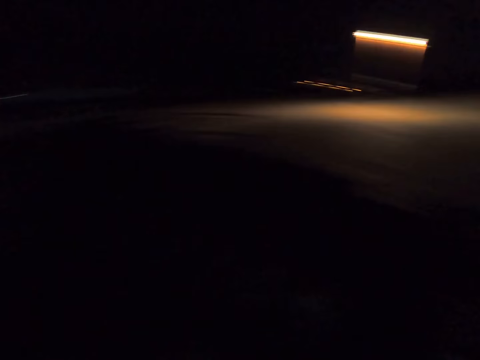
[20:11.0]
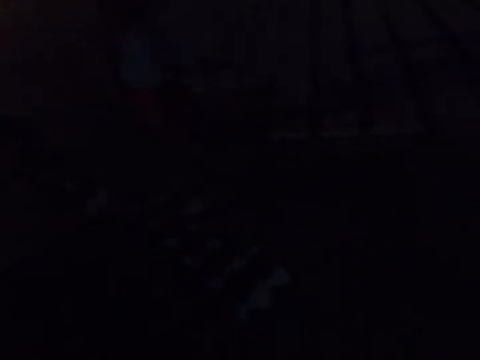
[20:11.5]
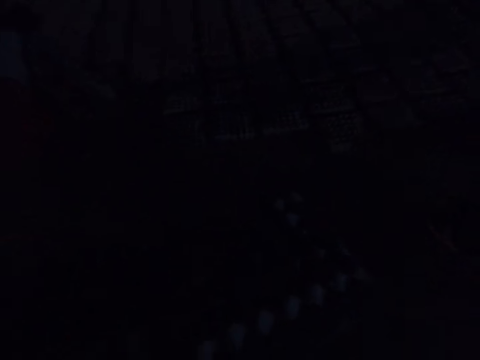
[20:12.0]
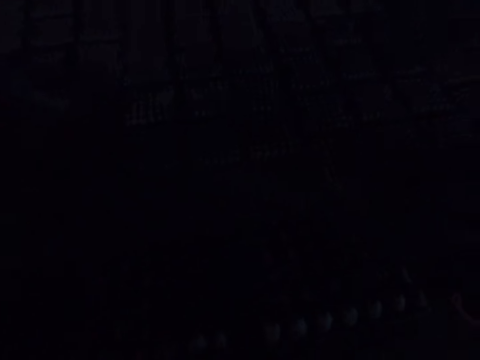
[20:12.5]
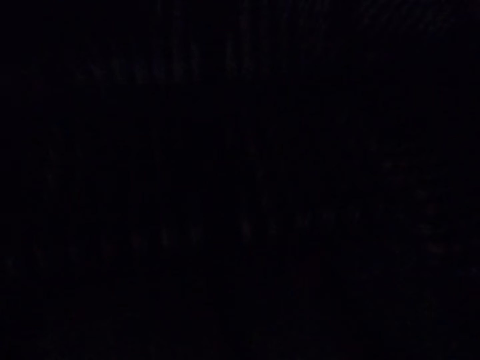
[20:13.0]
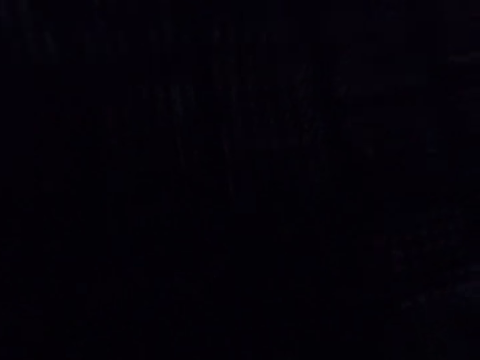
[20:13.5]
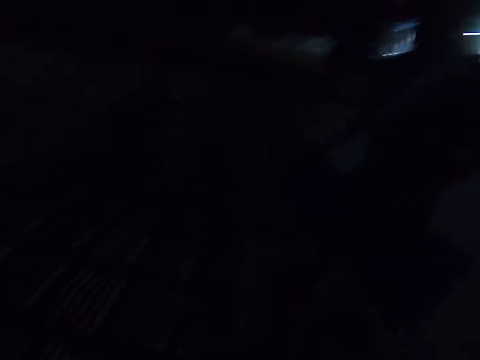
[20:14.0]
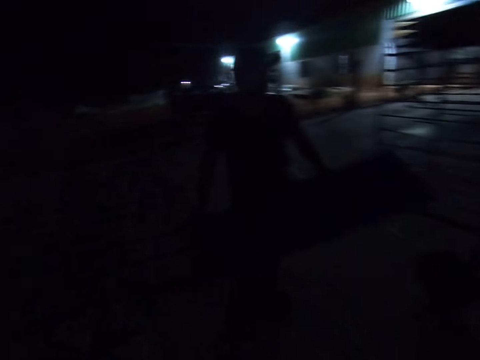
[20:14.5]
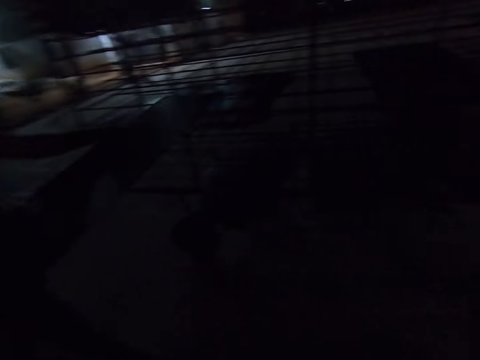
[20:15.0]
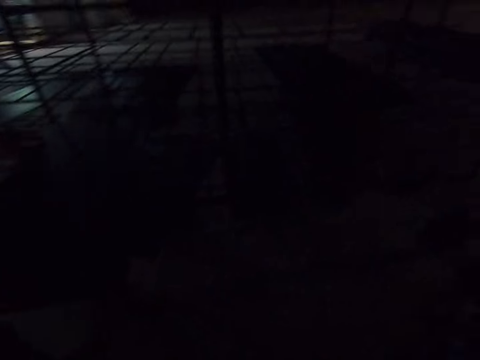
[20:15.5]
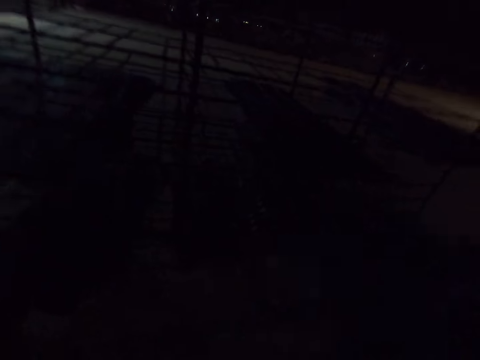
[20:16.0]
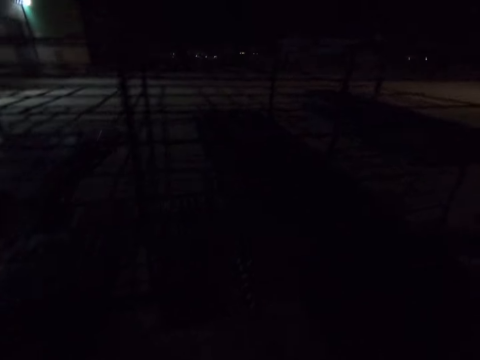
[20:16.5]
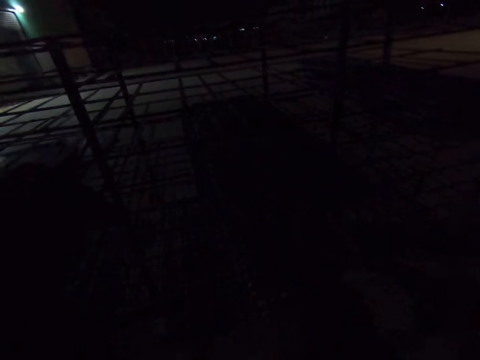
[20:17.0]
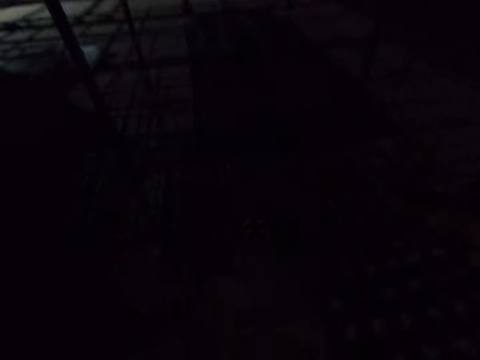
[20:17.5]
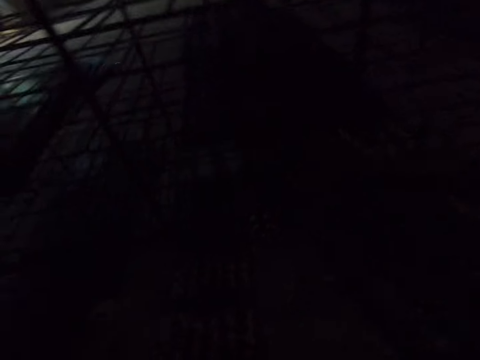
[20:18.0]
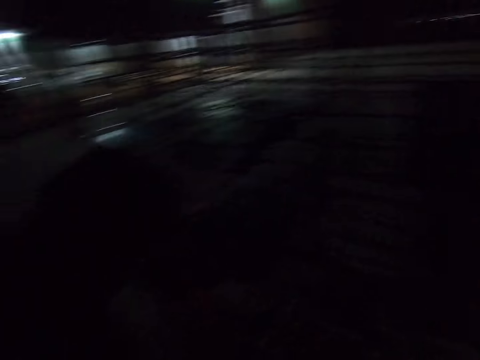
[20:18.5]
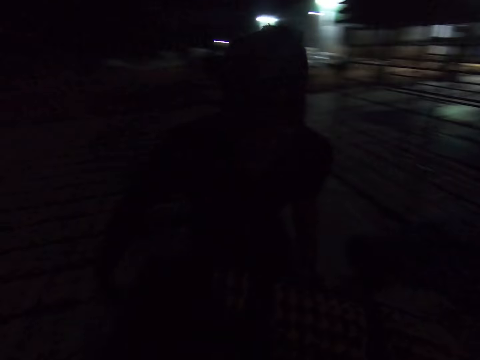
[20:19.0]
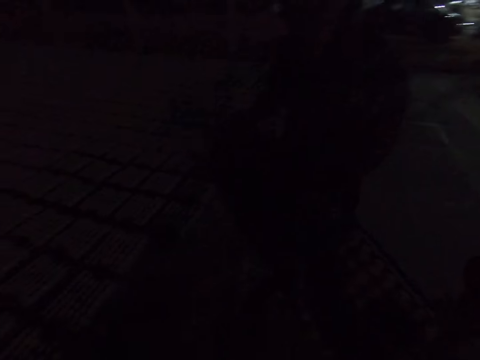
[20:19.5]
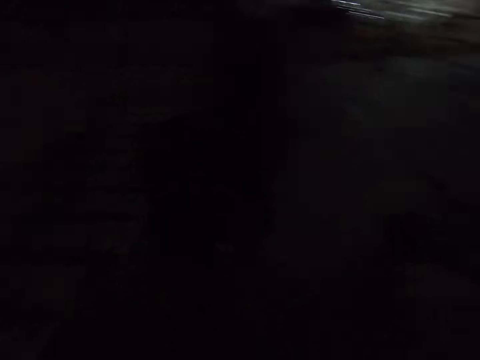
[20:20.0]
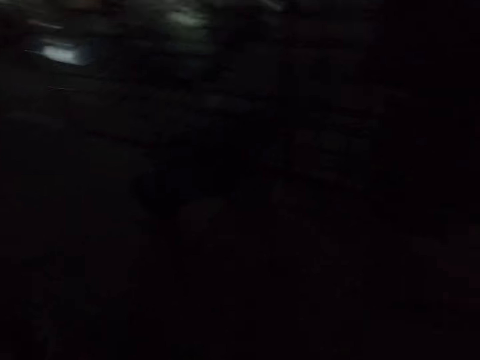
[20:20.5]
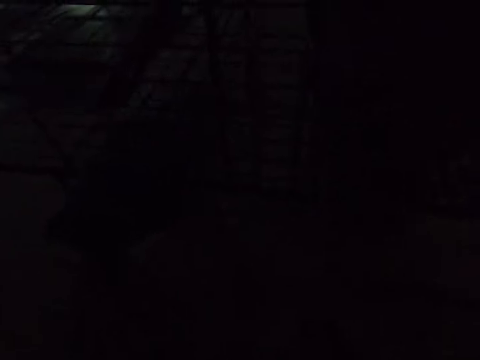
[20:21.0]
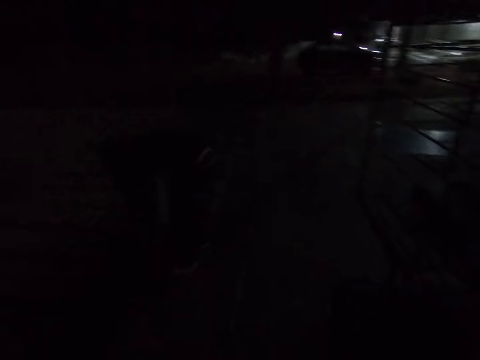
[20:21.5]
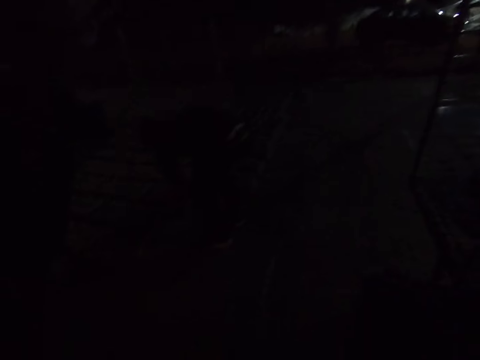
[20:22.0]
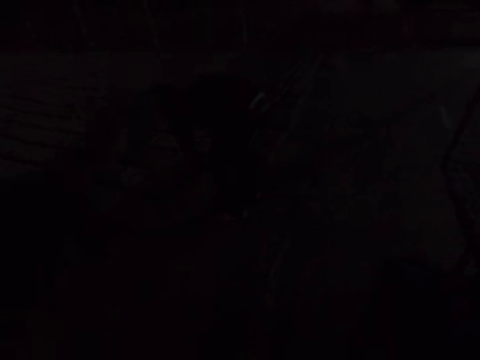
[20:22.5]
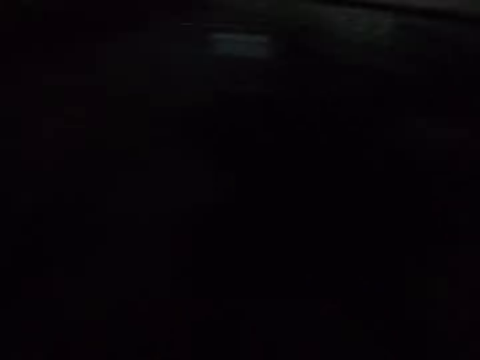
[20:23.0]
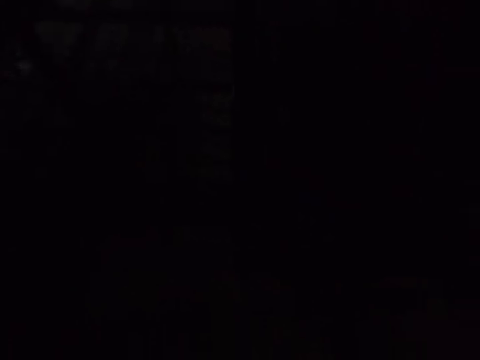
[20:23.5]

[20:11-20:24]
The camera wearer looks around. They walk around. They look around.

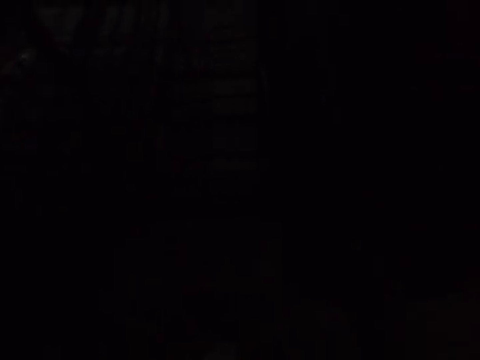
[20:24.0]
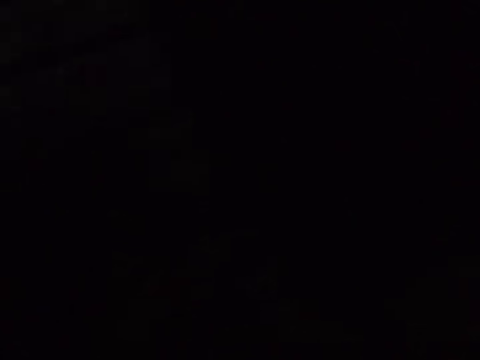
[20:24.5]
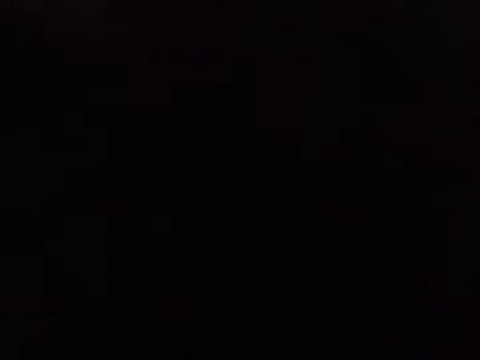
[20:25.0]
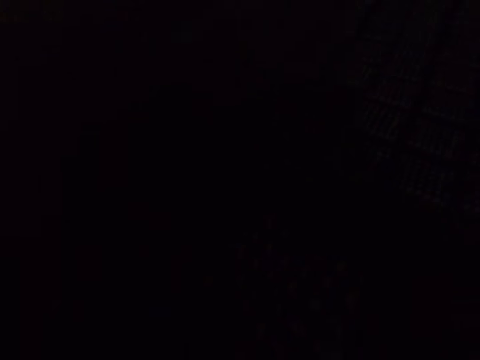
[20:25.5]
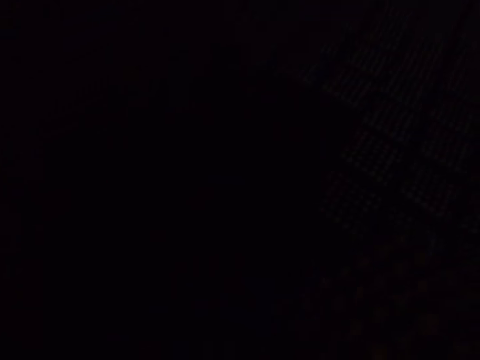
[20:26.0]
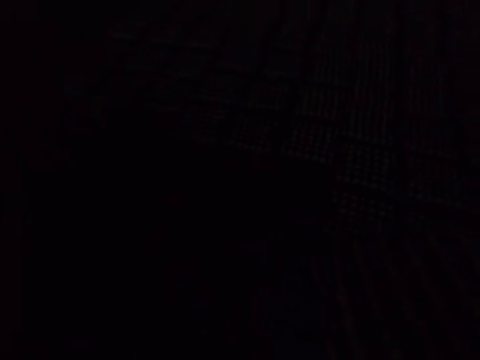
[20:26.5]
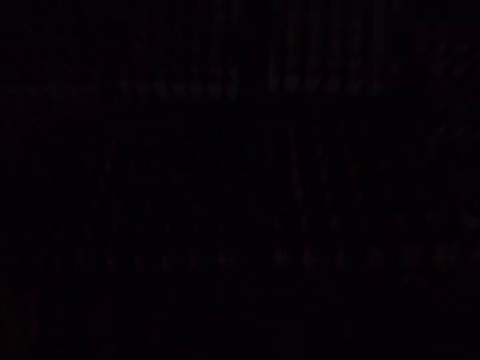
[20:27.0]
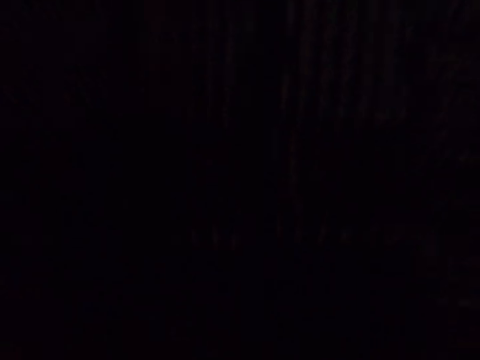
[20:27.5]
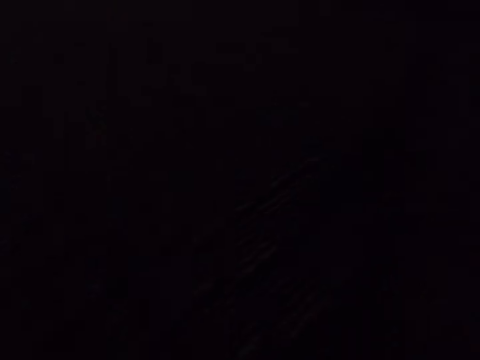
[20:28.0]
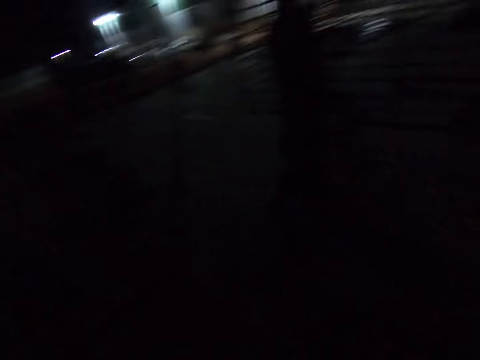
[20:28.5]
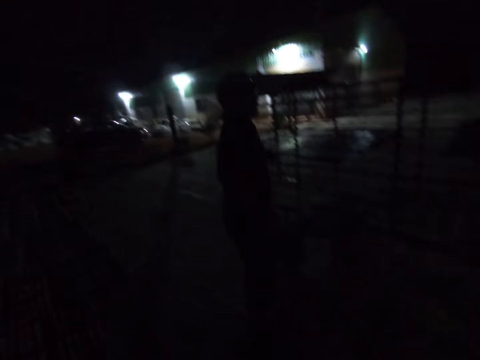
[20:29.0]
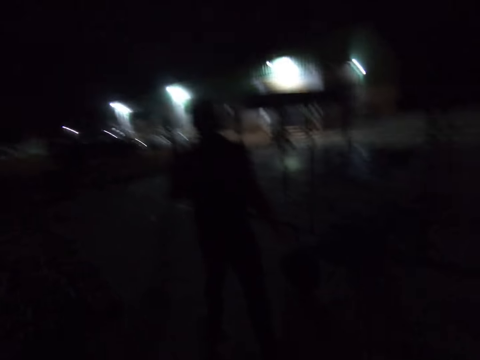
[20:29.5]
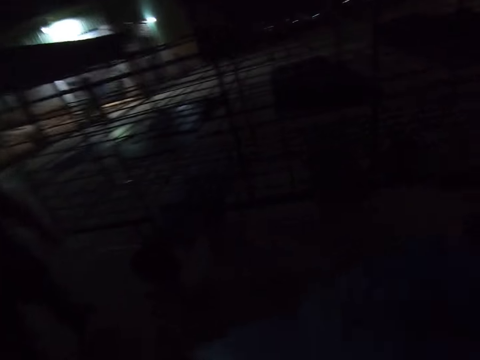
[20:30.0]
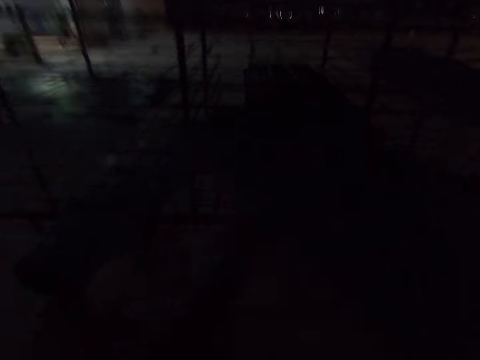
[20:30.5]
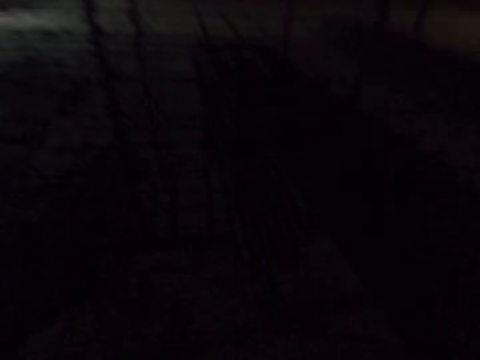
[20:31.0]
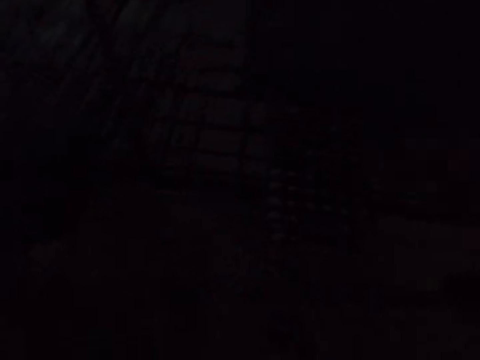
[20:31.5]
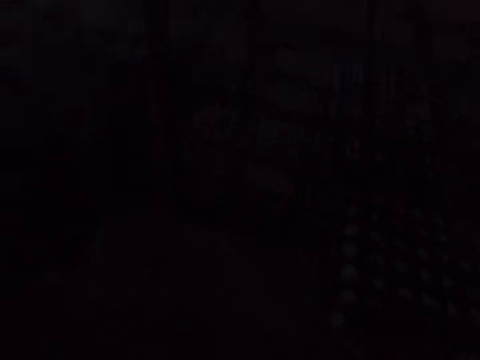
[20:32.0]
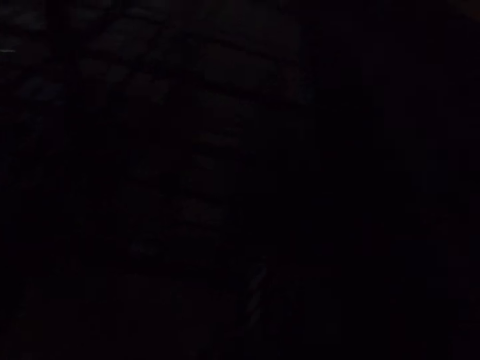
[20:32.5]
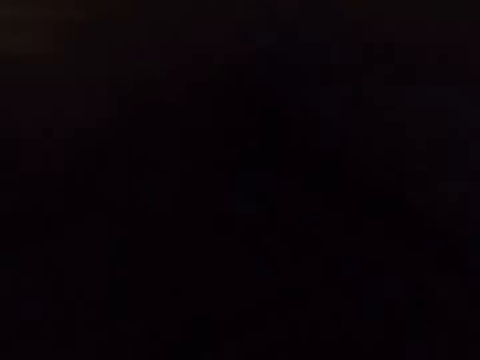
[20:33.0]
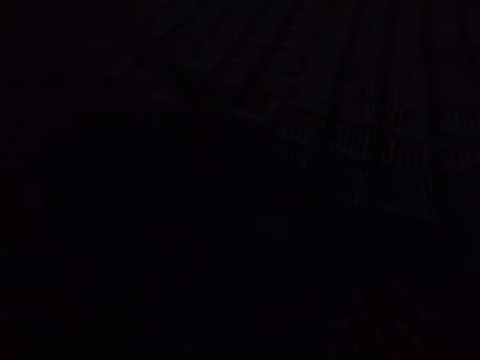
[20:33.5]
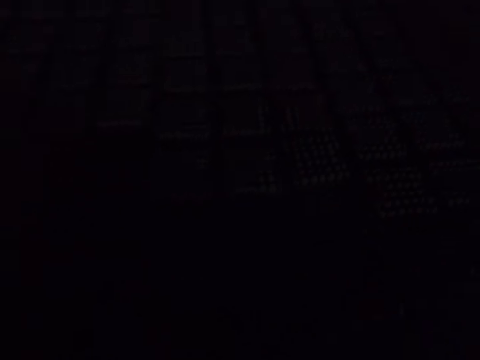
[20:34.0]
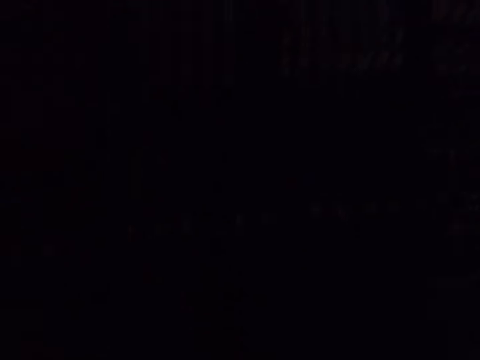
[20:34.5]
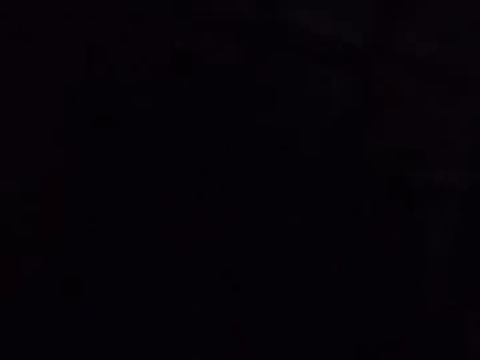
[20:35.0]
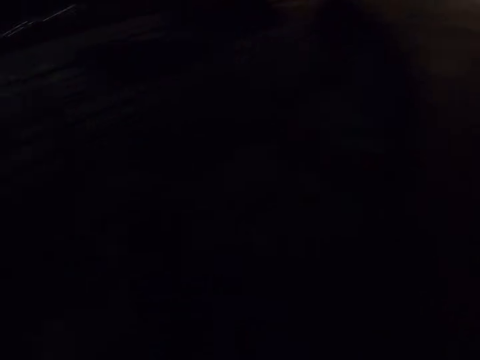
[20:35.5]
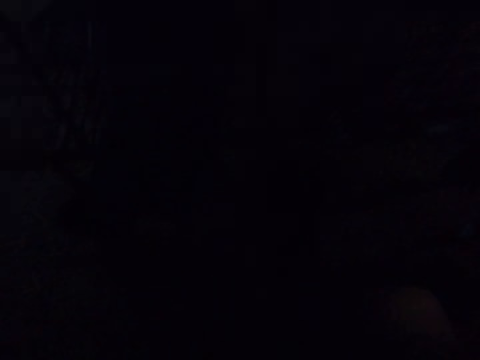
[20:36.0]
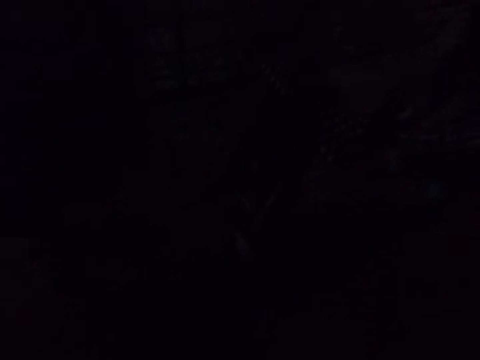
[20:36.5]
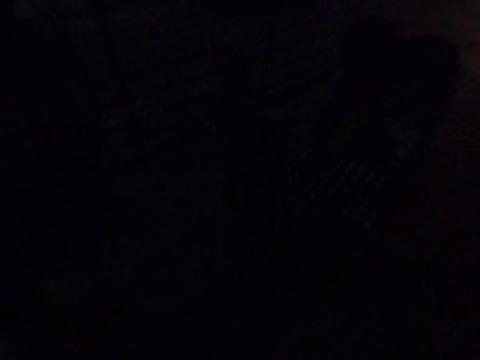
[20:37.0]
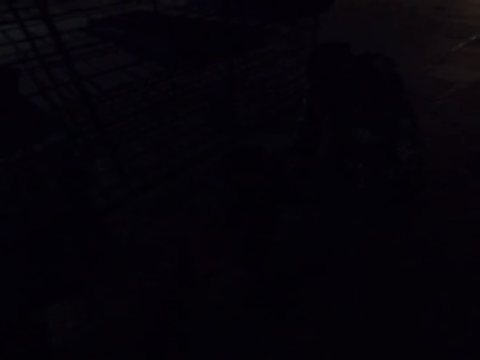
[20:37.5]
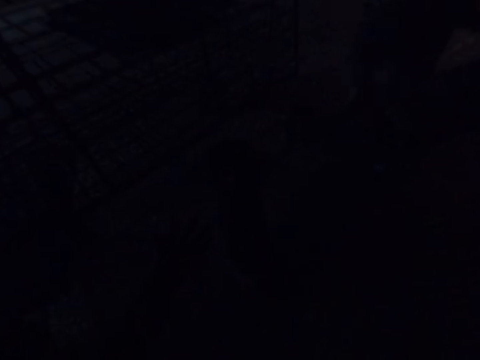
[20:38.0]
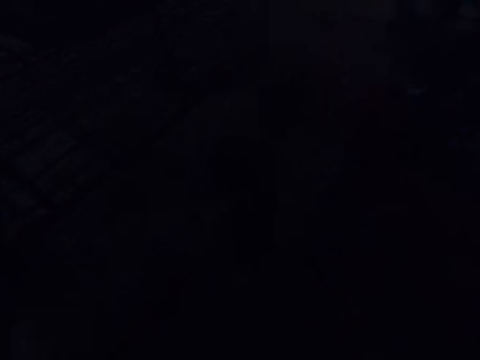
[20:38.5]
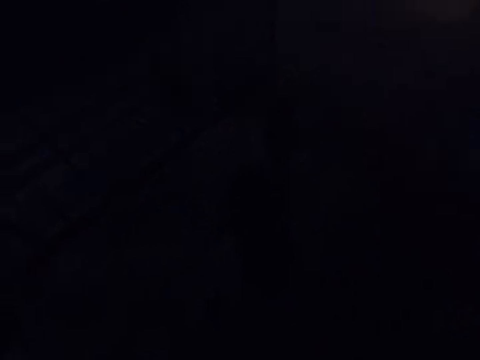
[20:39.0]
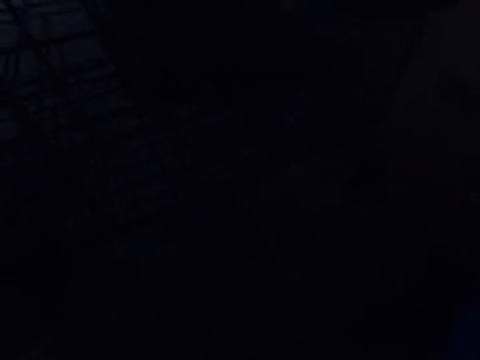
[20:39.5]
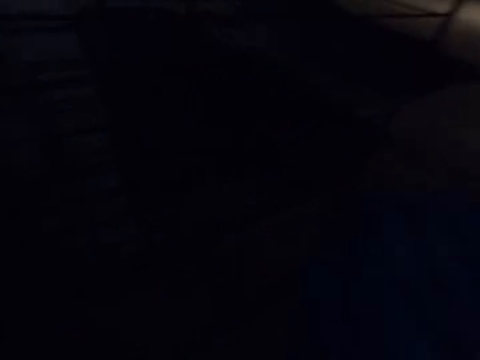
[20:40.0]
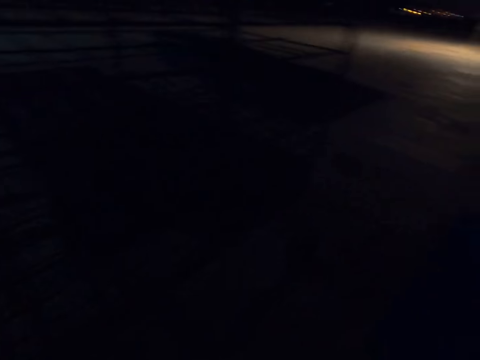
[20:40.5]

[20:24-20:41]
The camera wearer places the eggs tray on the floor. They place the board on the transportation trolley. They pick up the board on the transportation trolley. They place the eggs tray on the floor. A man carries the board.
